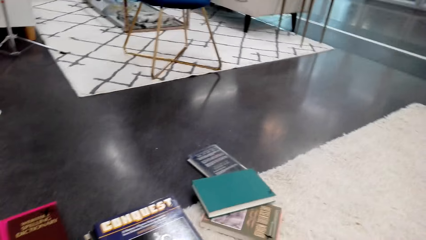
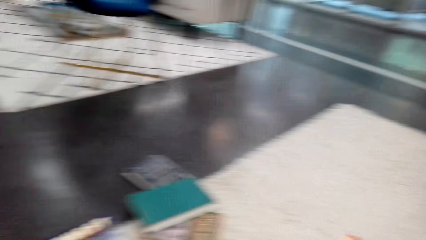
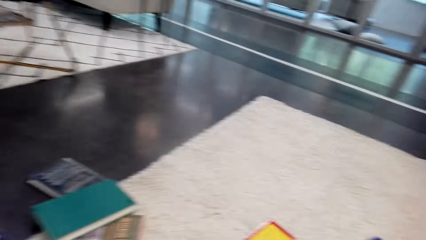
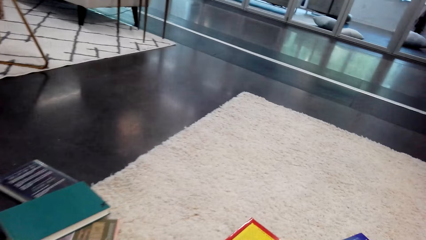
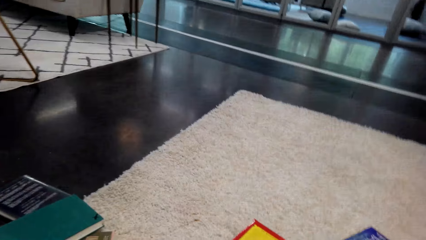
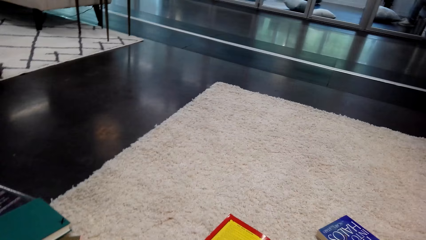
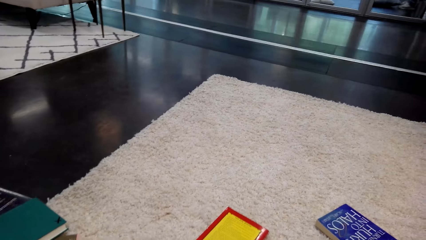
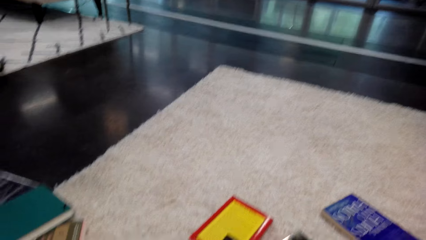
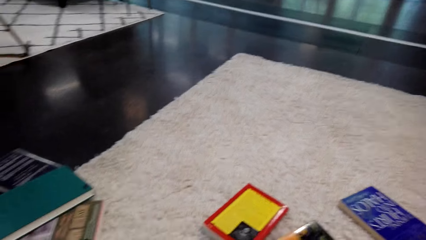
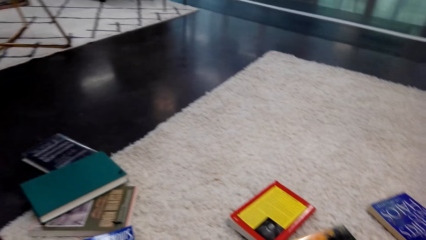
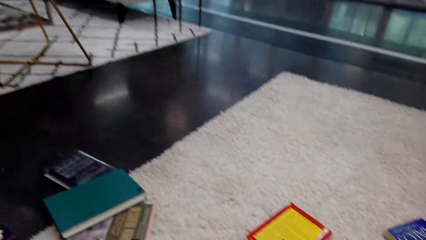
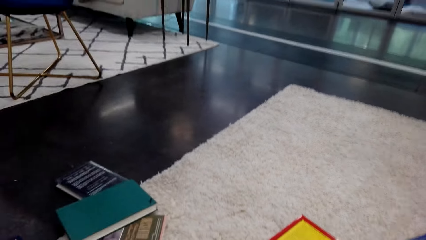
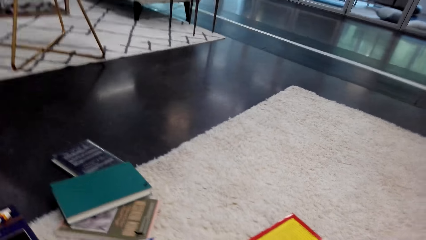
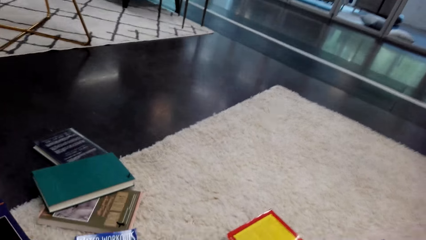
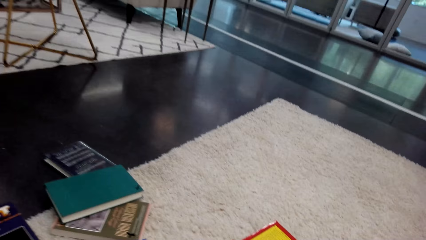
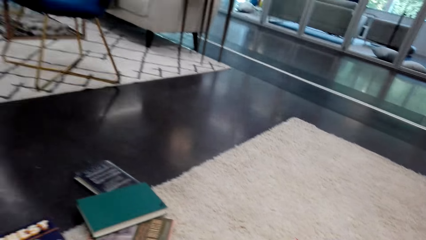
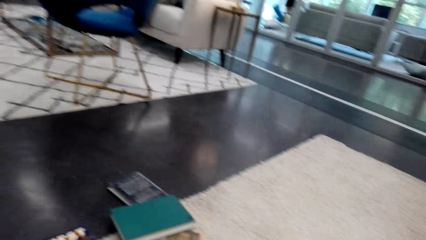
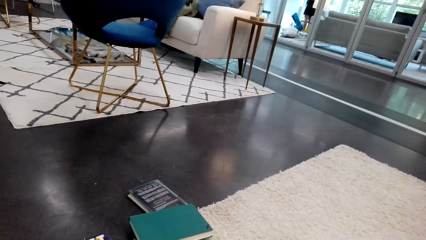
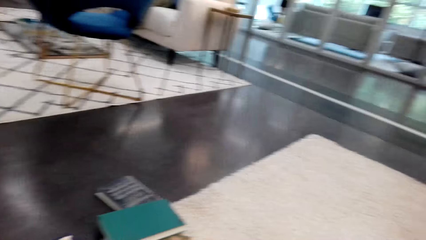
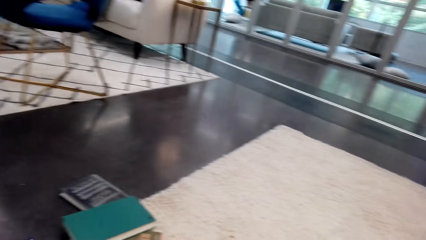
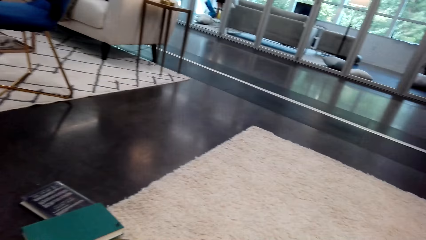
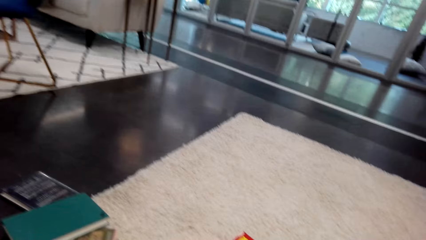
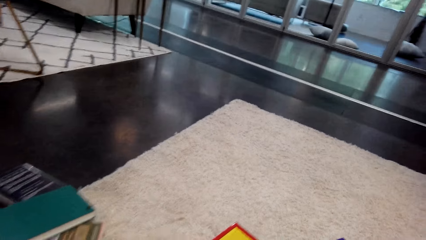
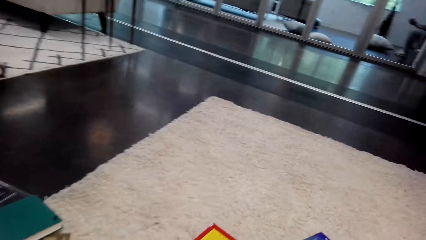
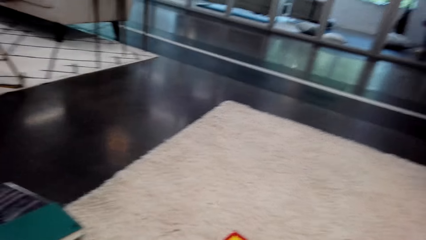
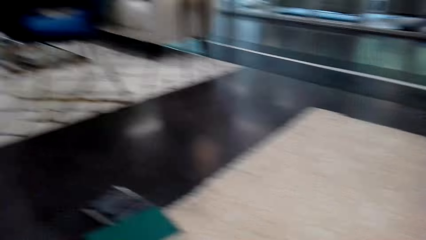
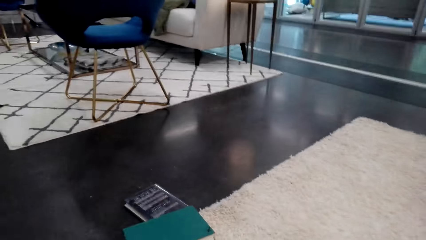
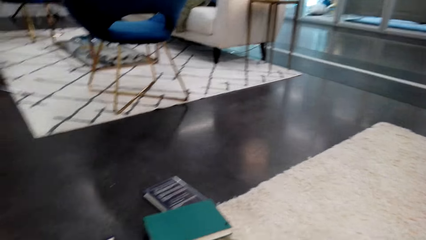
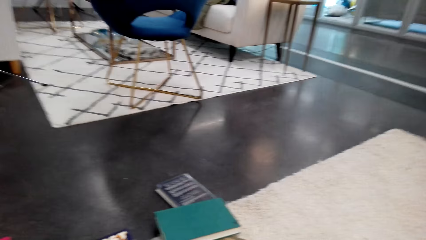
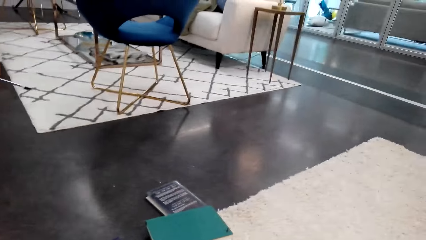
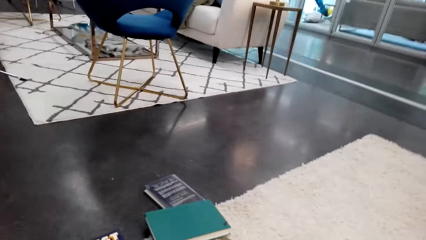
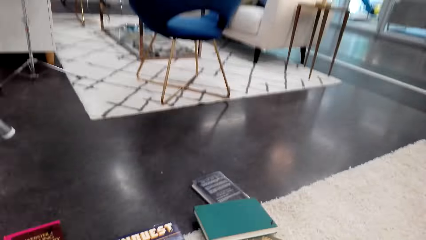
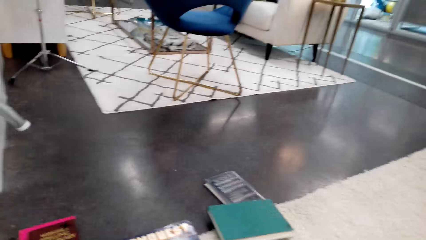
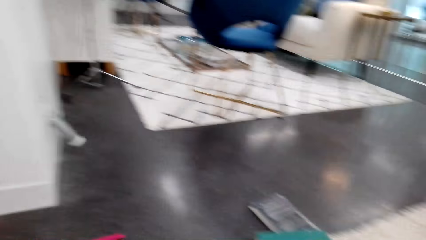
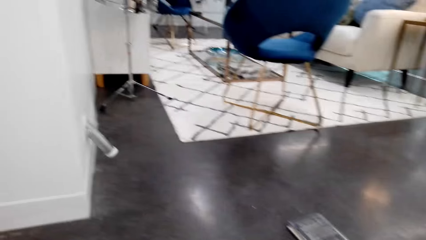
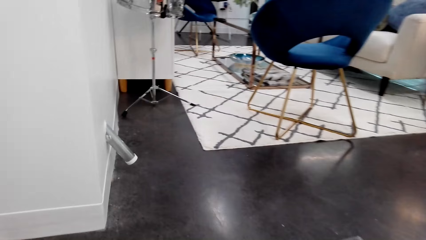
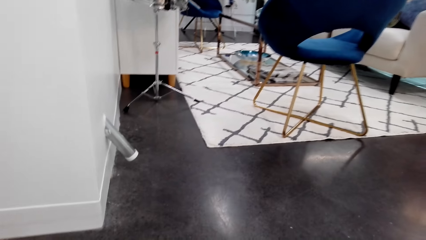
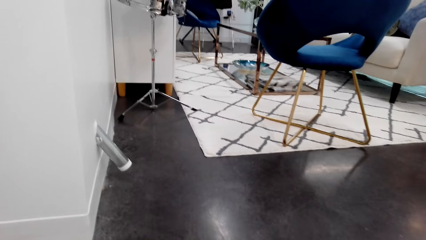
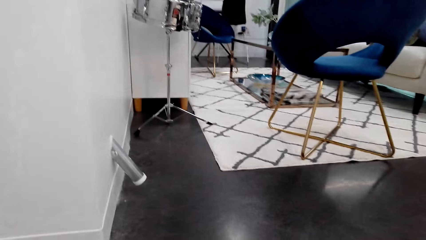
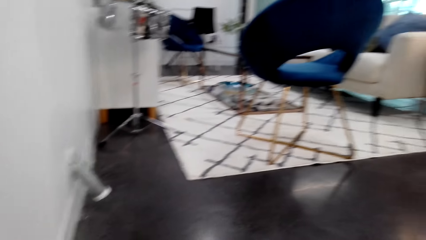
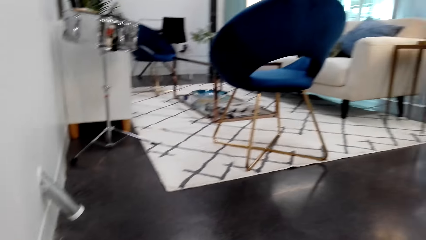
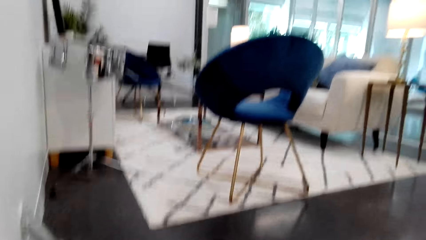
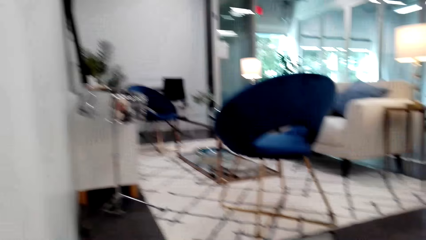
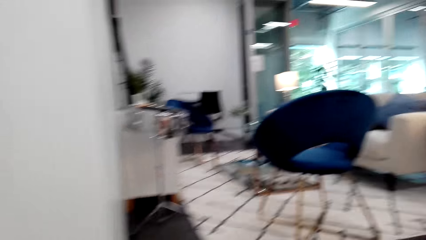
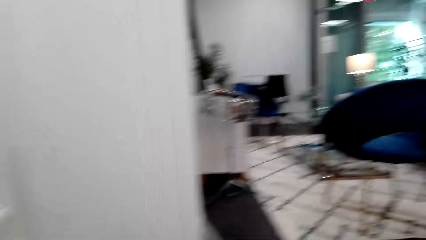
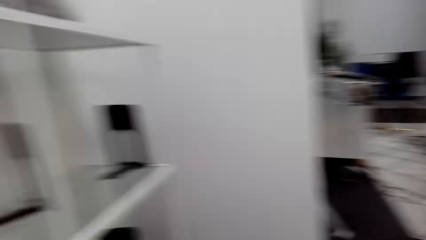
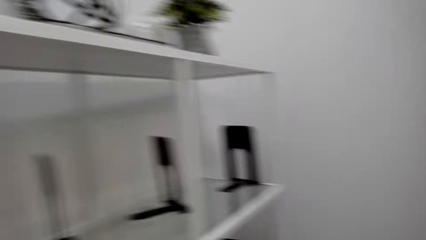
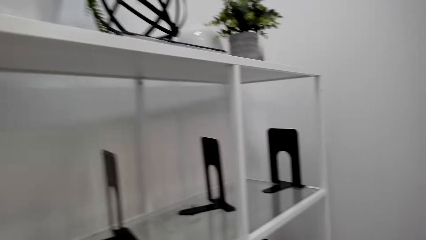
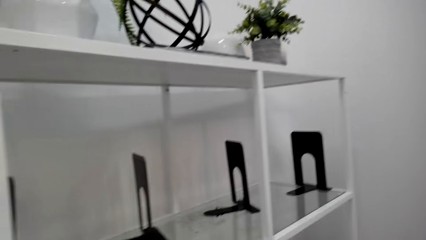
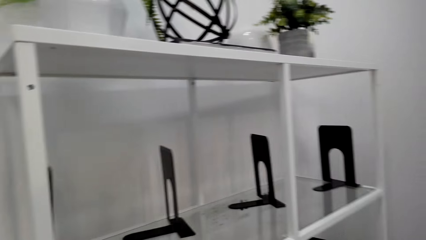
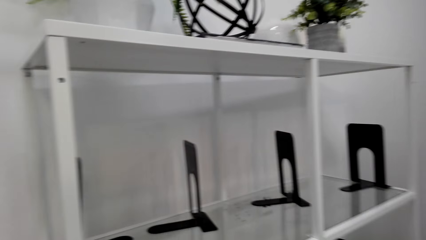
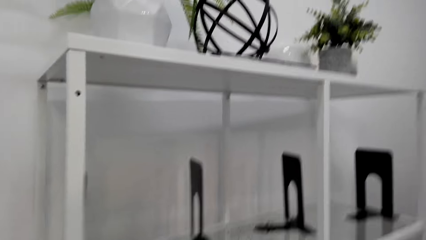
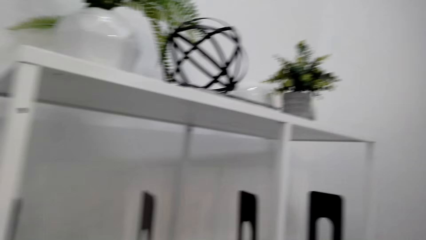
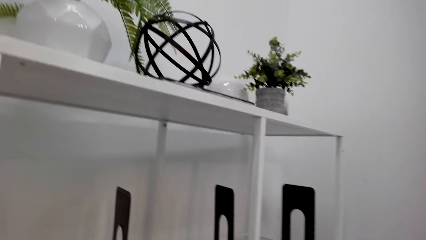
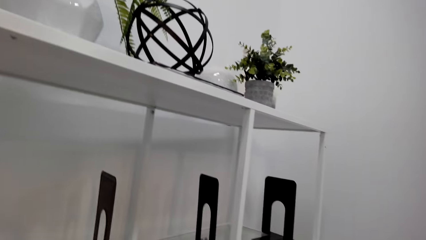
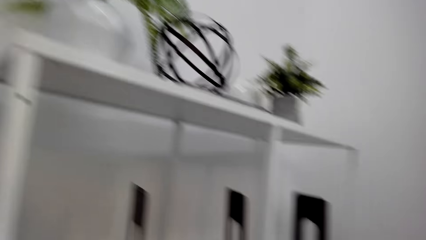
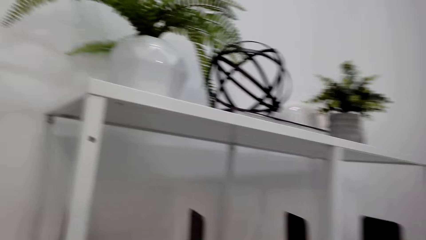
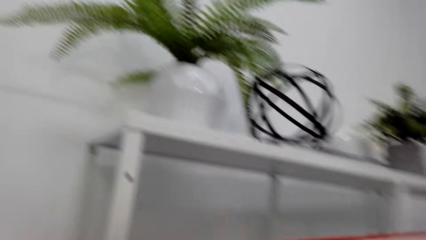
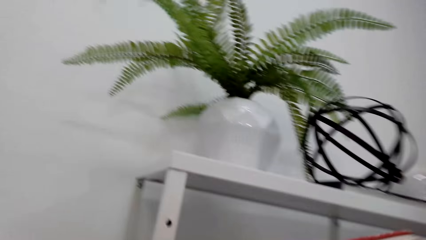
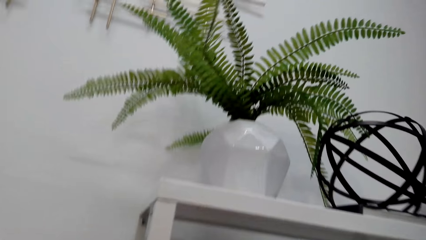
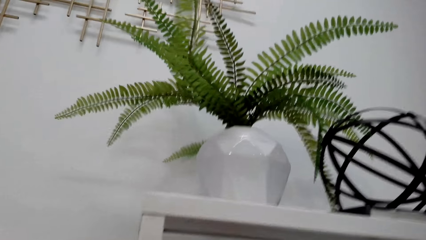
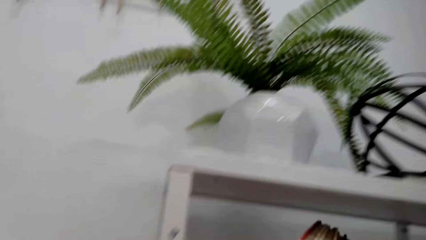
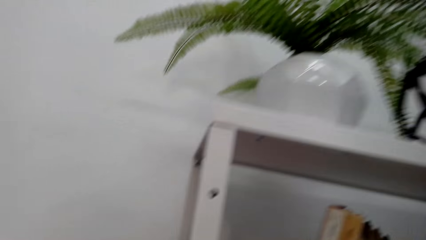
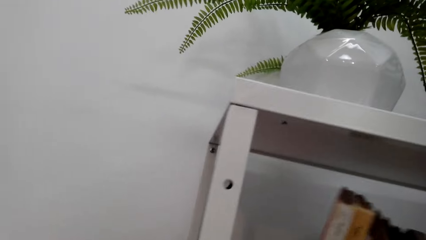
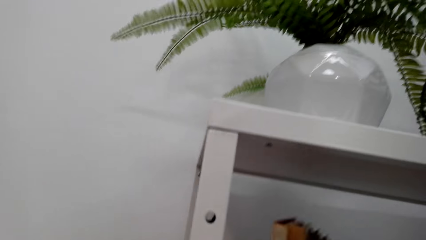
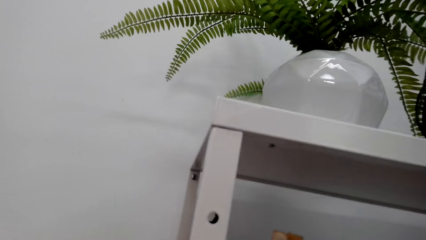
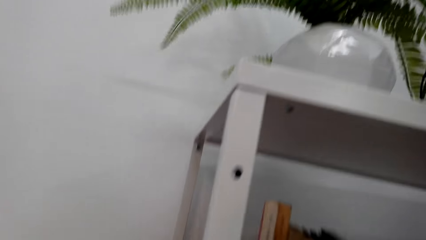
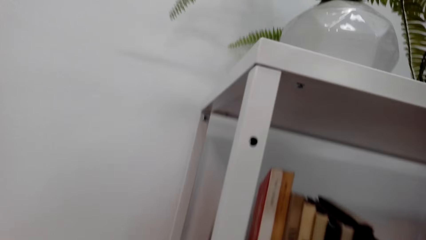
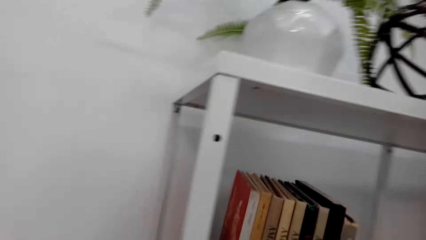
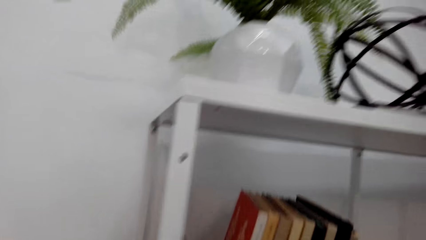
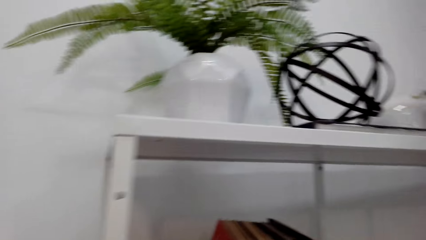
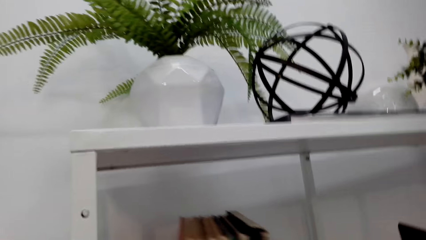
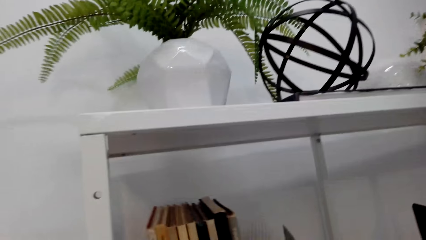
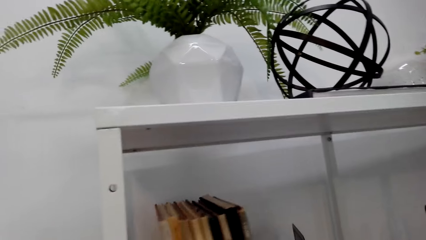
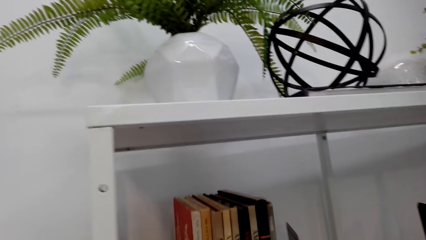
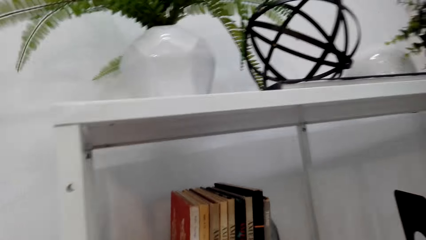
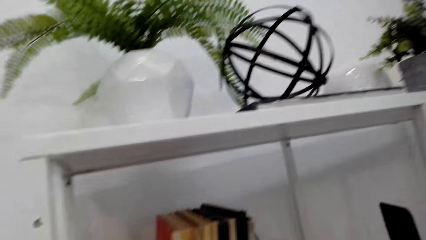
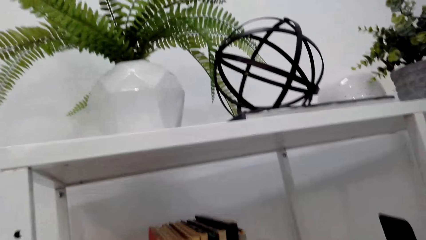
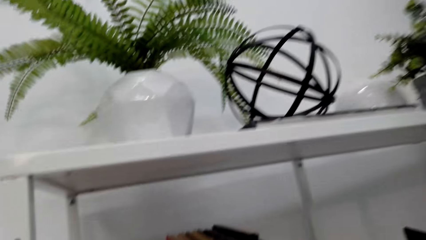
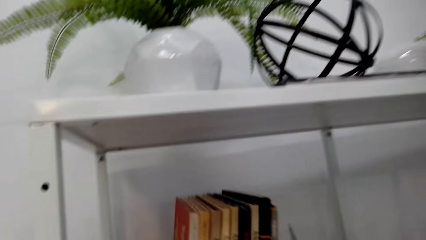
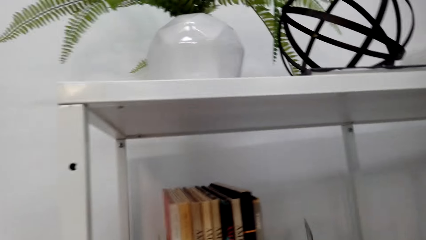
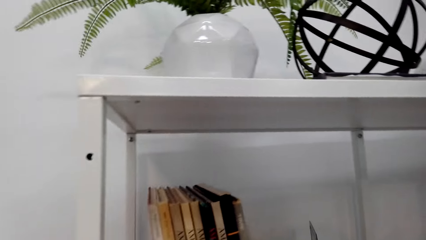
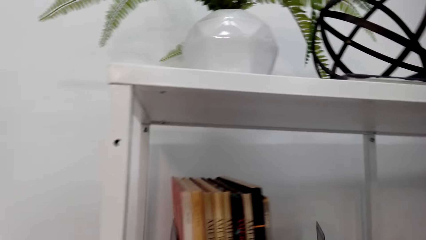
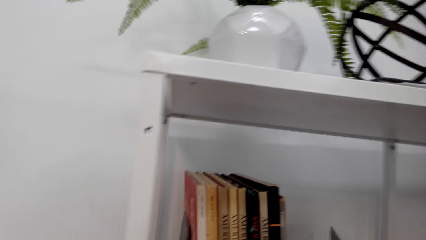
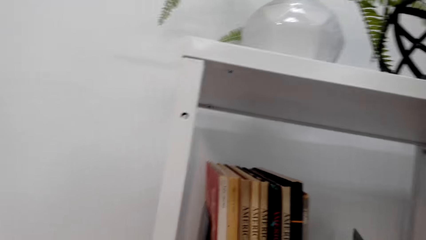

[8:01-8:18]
The camera wearer holds a book on the floor. They turn to the side. They look around. They arrange the books on the shelf. They hold the book on the shelf.
